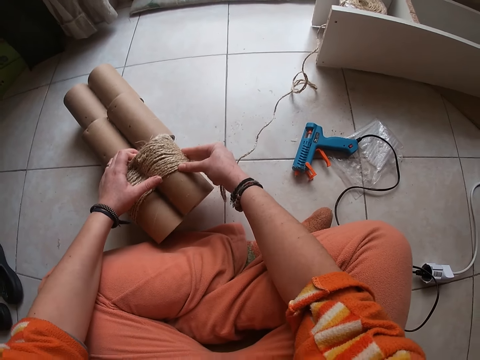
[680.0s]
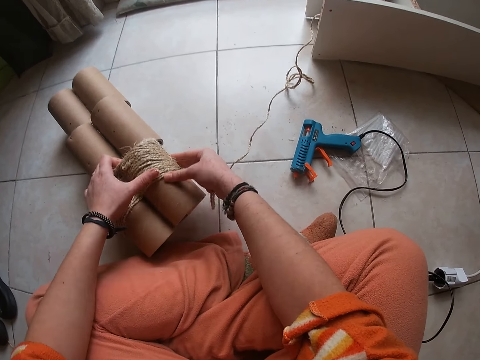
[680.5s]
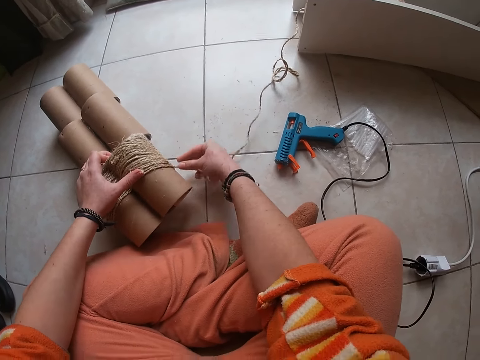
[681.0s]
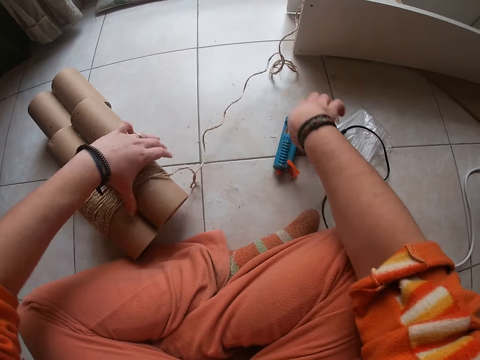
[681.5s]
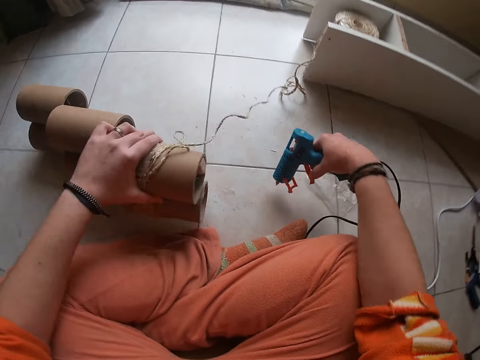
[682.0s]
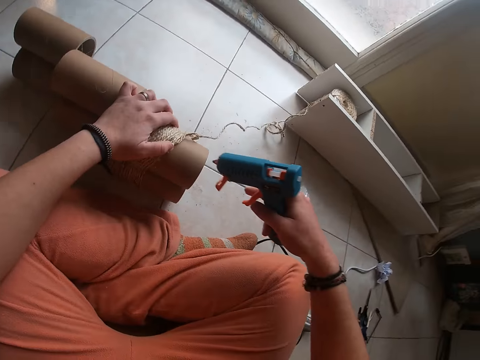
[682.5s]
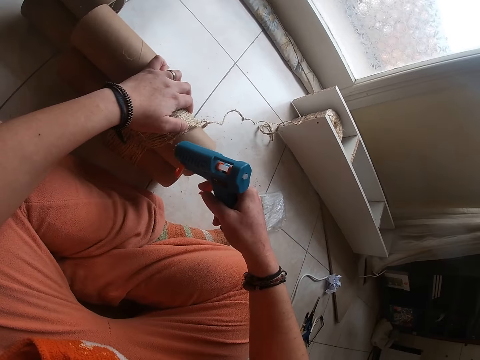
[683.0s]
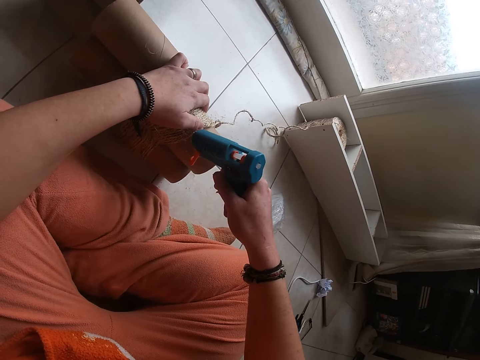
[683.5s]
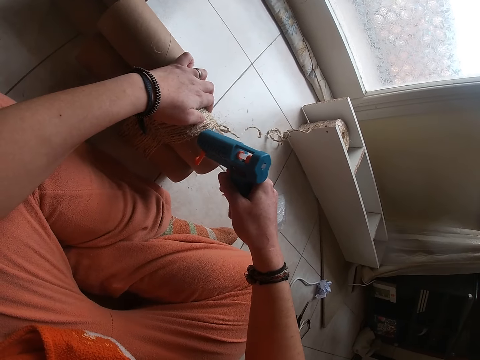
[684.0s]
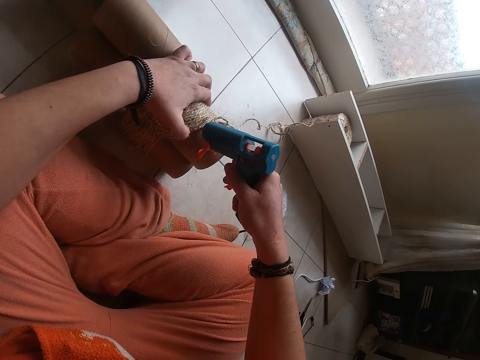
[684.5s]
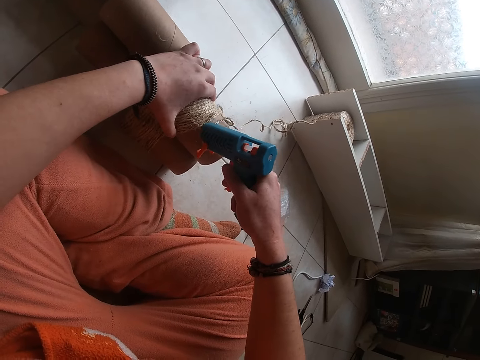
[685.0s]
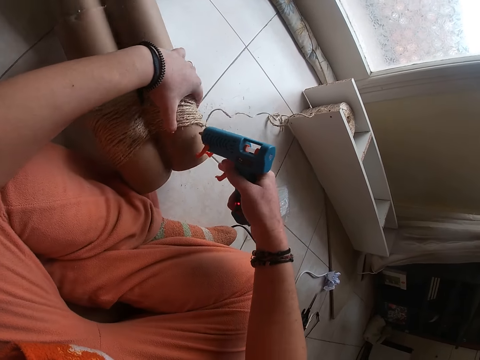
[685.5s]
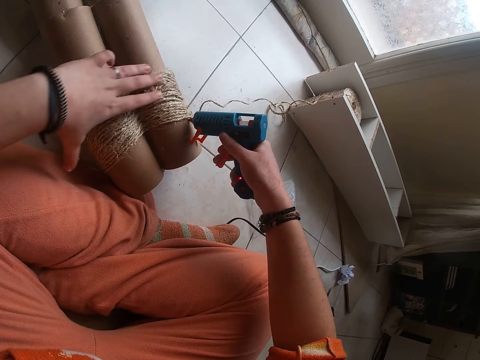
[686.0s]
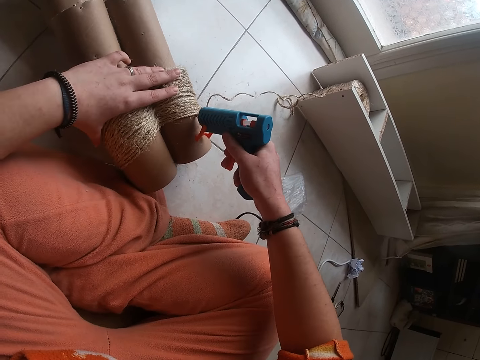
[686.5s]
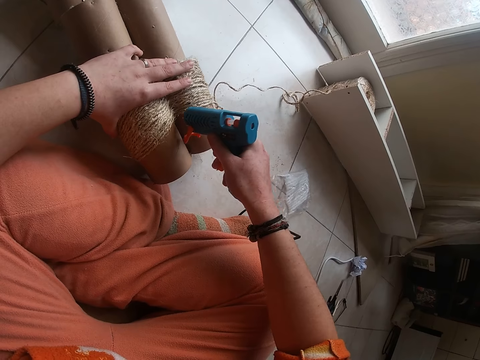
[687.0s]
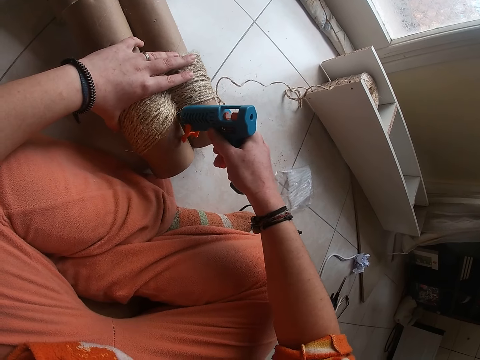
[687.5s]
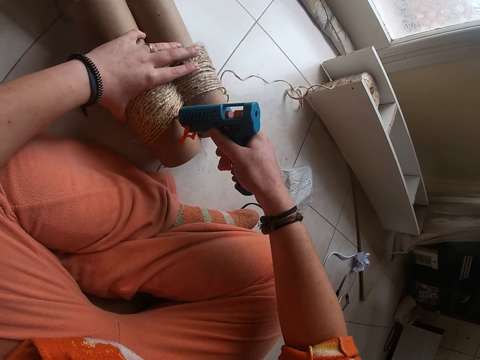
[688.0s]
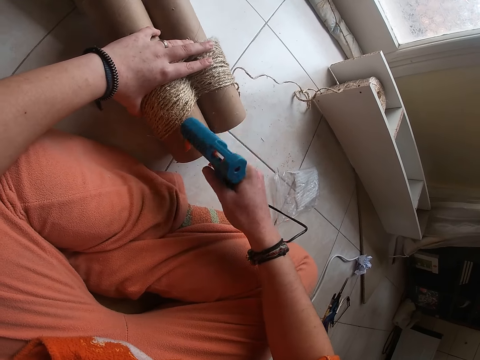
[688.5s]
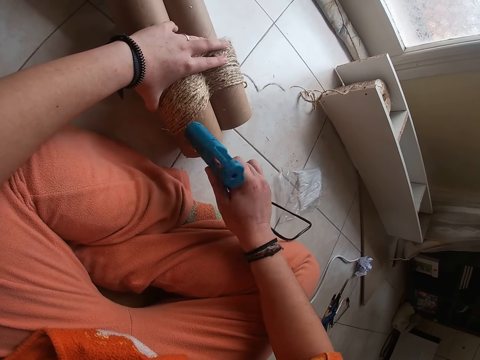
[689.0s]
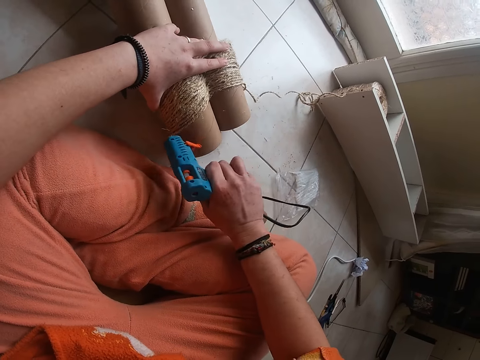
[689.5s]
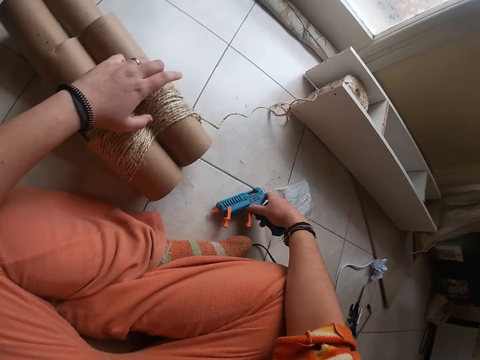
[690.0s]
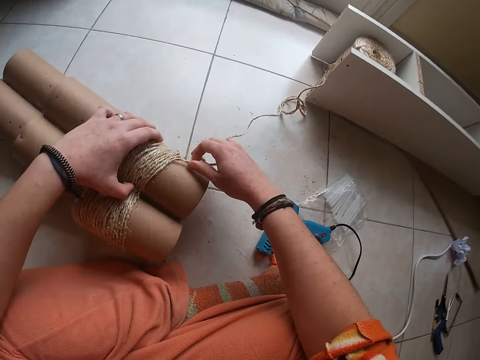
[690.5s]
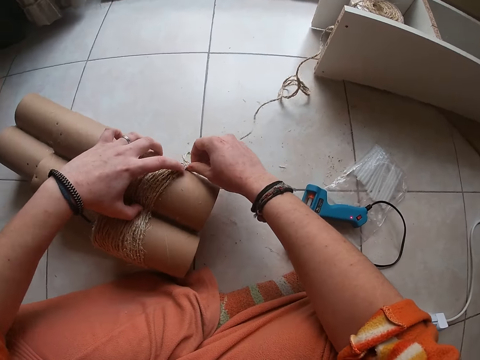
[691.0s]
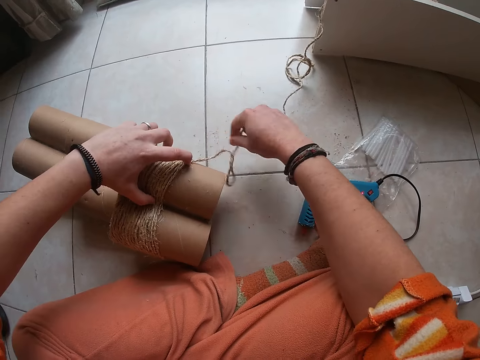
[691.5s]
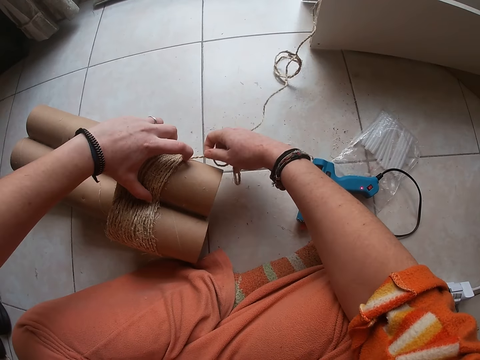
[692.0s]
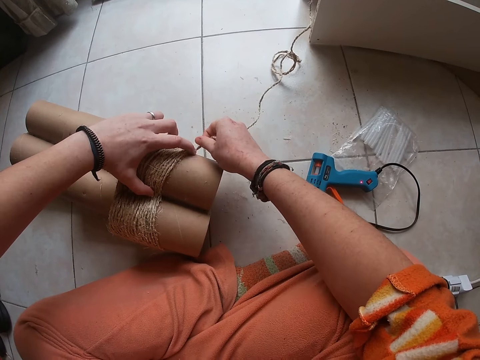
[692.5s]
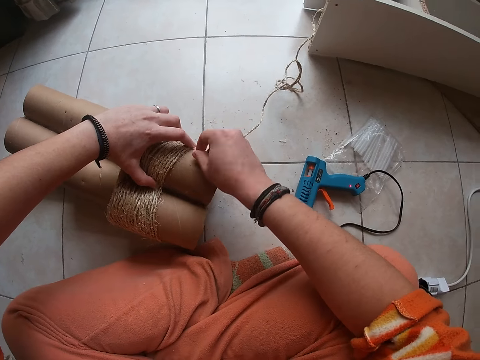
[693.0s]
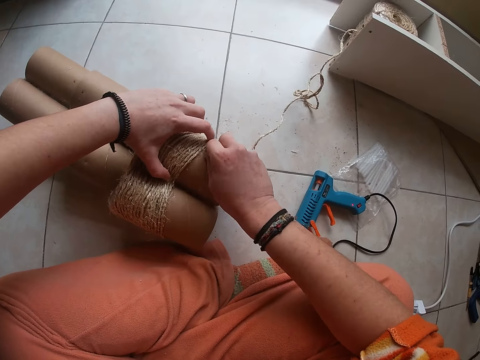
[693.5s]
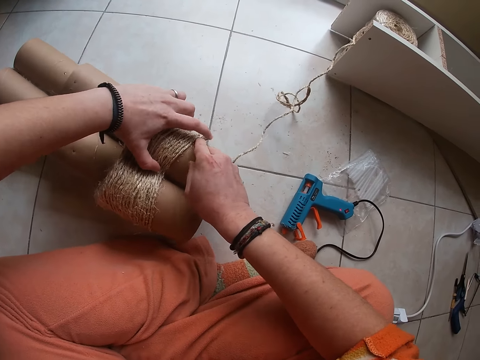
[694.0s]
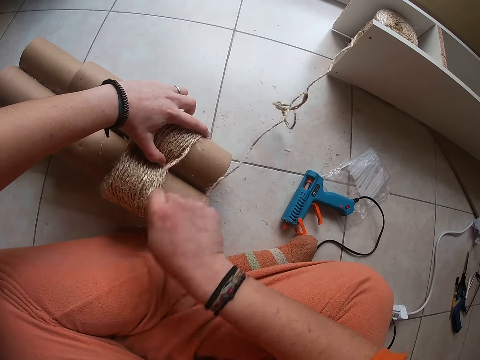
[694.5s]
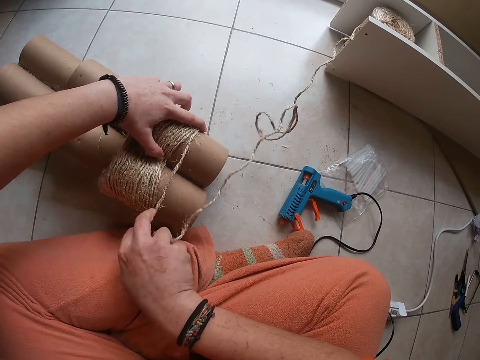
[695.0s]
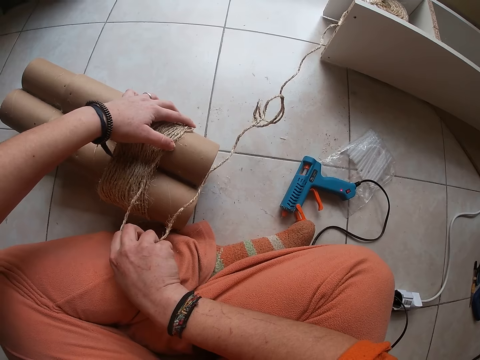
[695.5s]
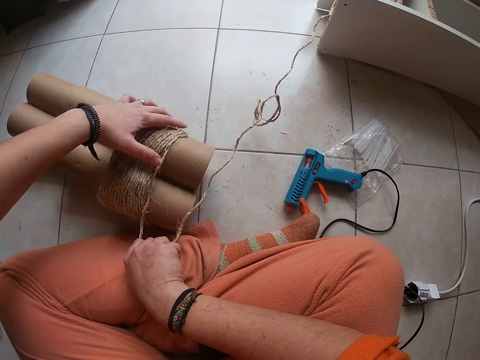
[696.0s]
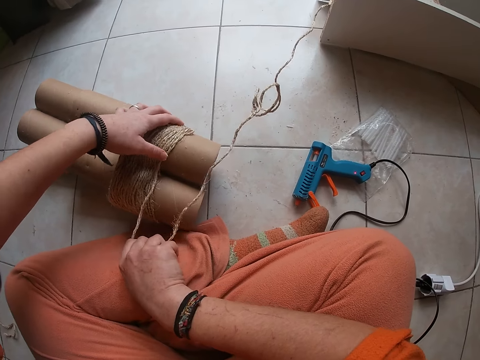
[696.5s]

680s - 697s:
The camera wearer grabs the glue gun from the floor with her right hand. She turns the cardboard craft tube with her left hand. She applies glue on the cardboard craft tube with the glue gun in her right hand. She turns the cardboard craft tube with her left hand. She applies glue on the cardboard craft tube with the glue gun in her right hand. She drops the glue gun on the floor with her right hand. She grabs the sisal rope with her right hand. She presses down the sisal rope with her left hand. She straightens the sisal rope with her right hand. She aligns the sisal rope with her left hand.

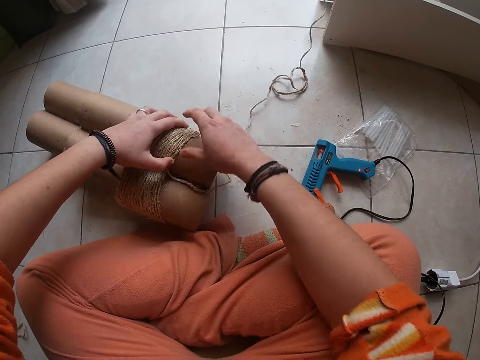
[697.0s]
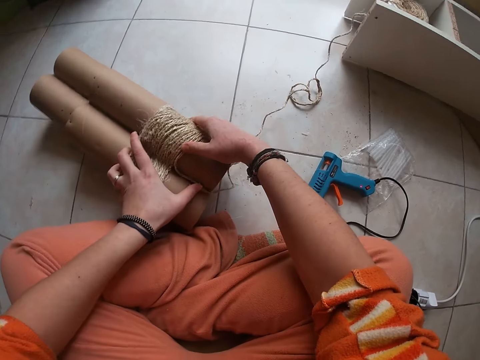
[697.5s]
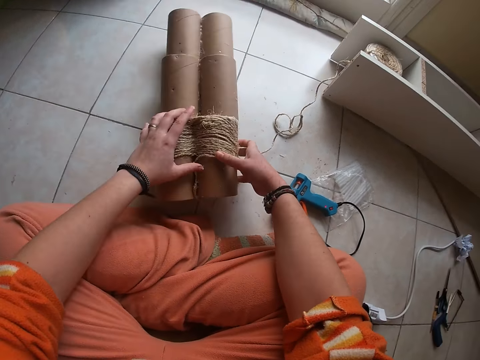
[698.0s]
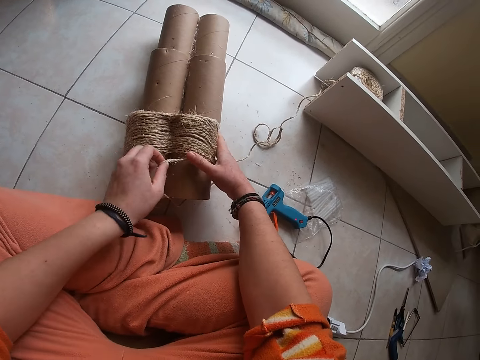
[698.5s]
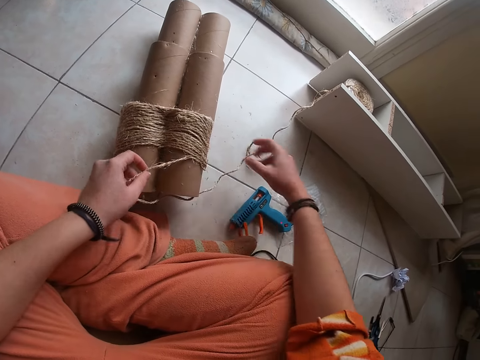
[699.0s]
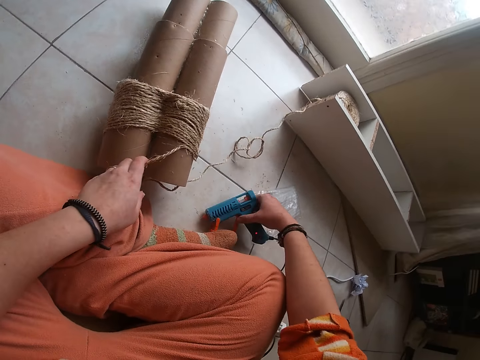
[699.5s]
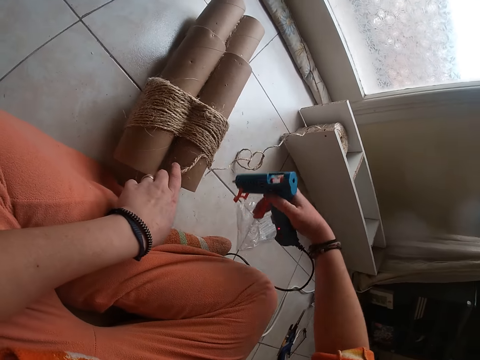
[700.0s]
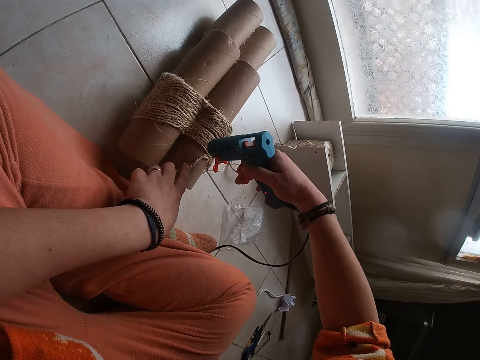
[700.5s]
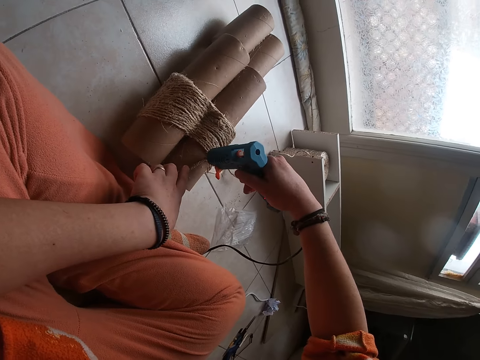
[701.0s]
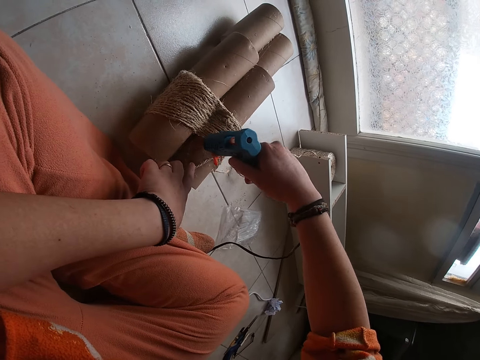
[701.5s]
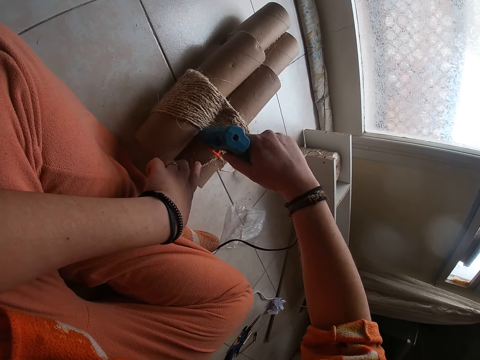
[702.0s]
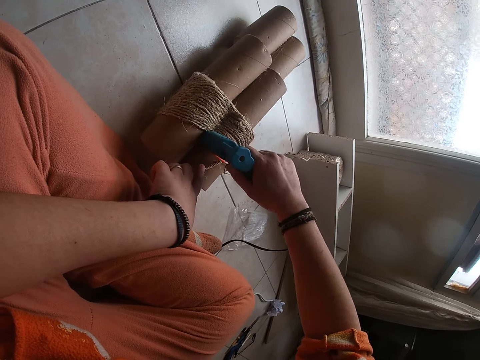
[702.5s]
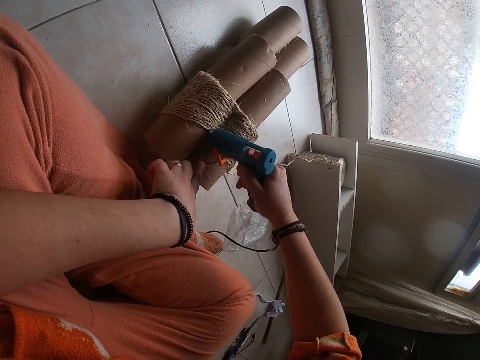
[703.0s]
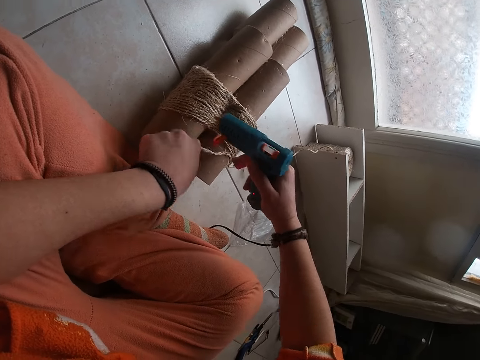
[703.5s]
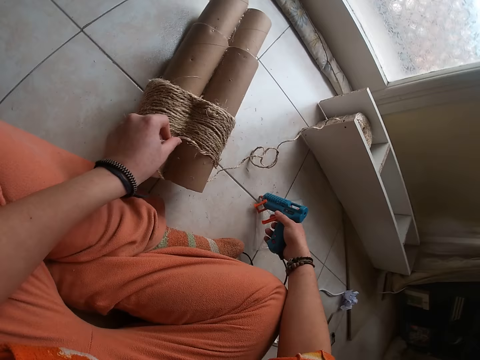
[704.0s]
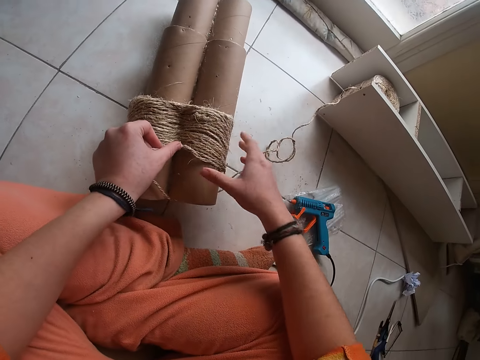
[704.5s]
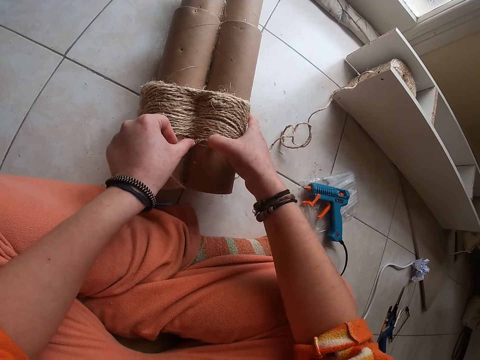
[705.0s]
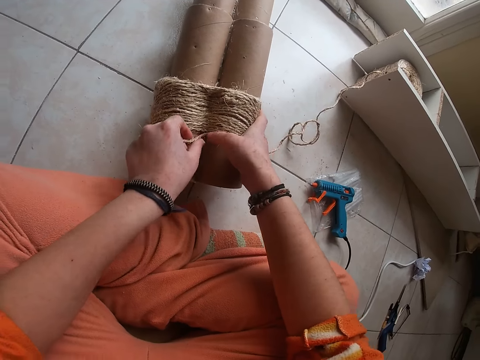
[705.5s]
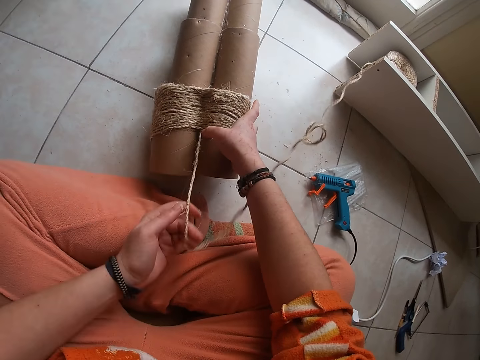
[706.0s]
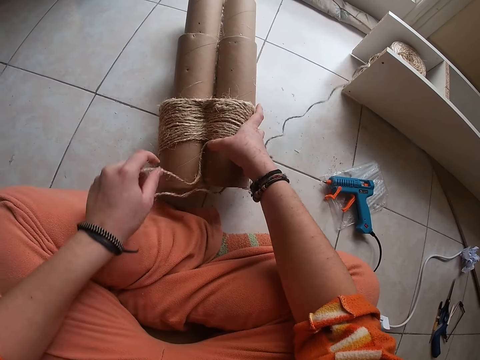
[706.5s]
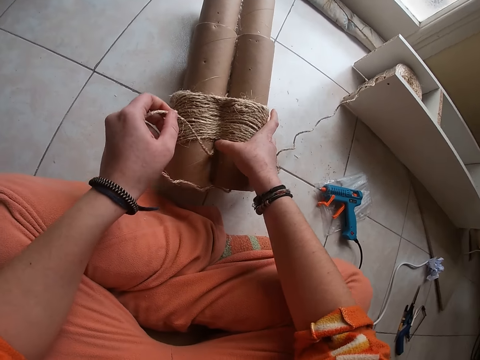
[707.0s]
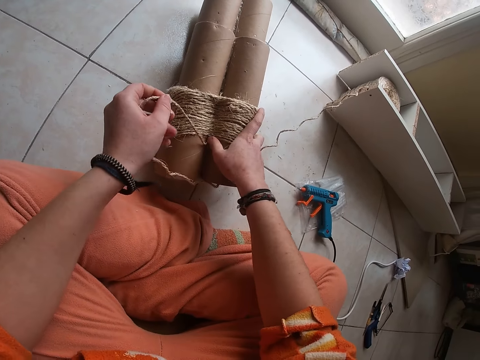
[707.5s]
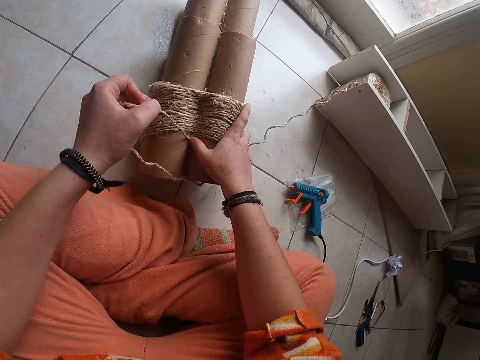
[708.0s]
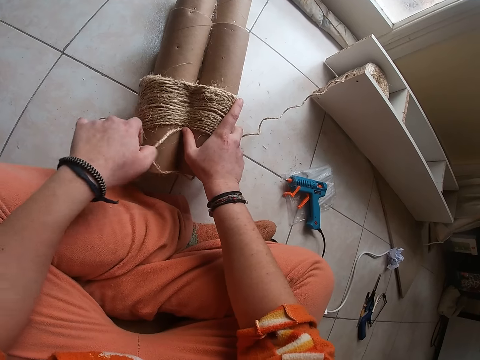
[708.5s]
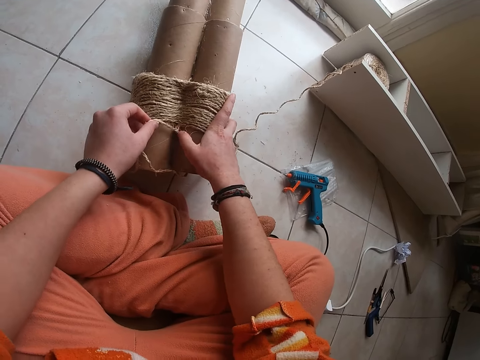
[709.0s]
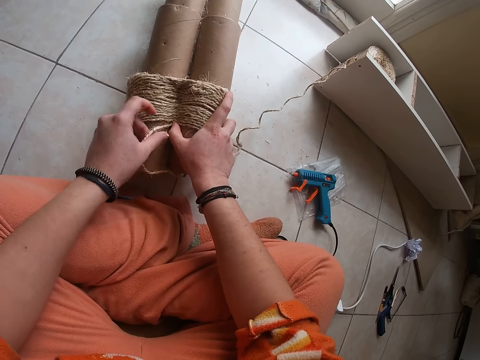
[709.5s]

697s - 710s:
The camera wearer turns the cardboard craft tube with both hands. She holds the sisal rope with her left hand. She picks up the wrench or glue gun. She applies glue on the cardboard craft tube with the glue gun in her right hand. She drops the glue gun on the floor with her right hand. She presses down the sisal rope on the cardboard craft tube with her right hand. She pulls the sisal rope with her left hand. She presses down the sisal rope on the cardboard craft tube with her right hand.
